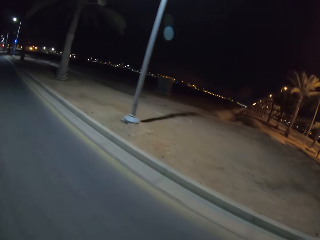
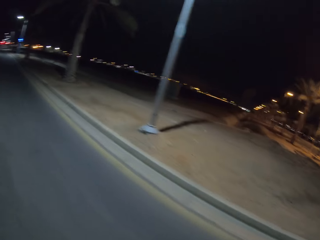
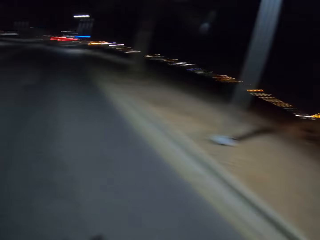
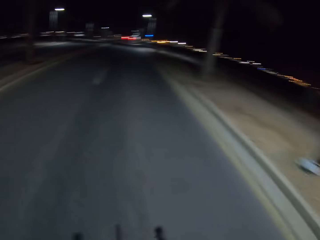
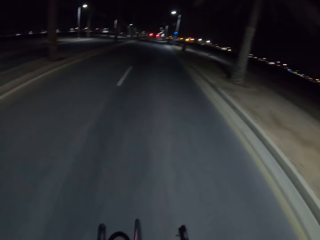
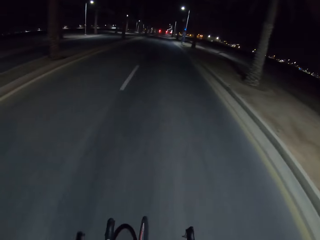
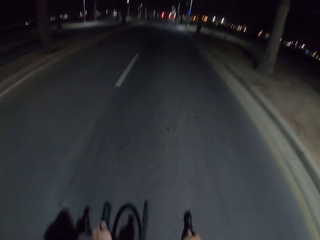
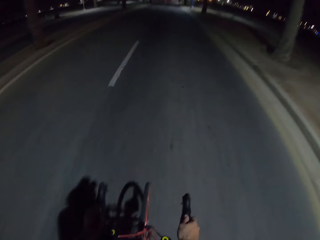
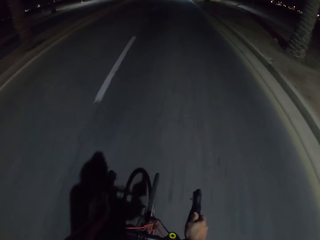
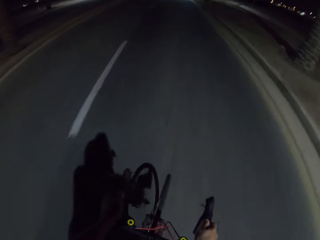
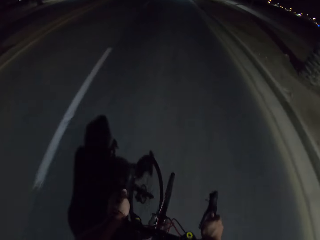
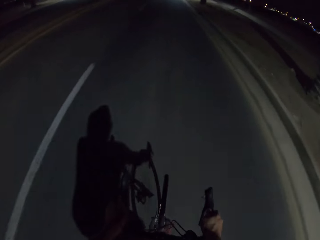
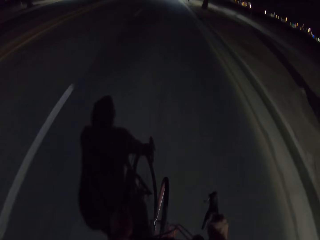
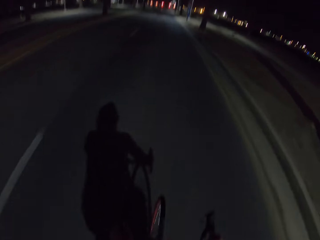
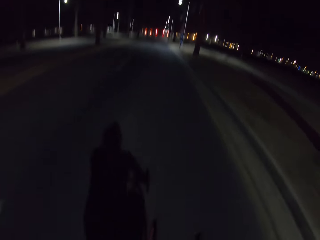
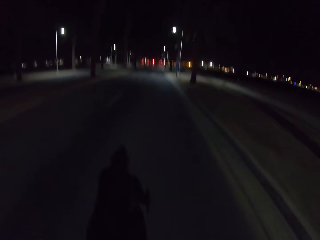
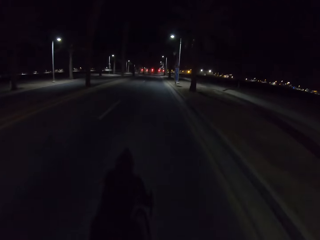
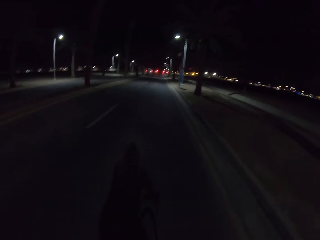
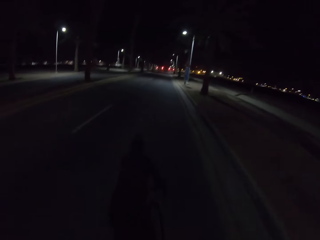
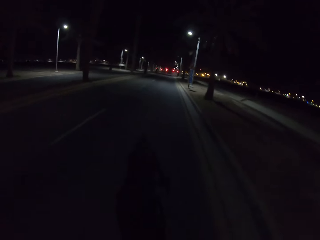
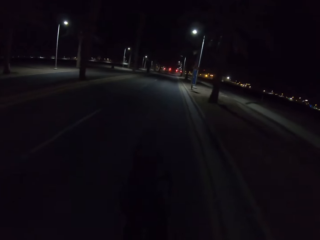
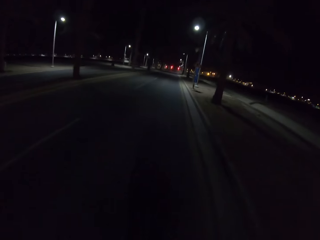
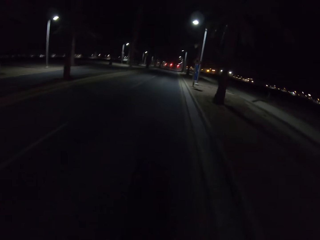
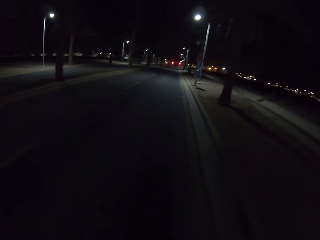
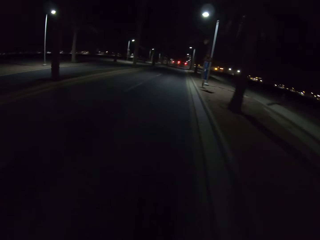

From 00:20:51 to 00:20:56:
The camera wearer cycles faster on the highway.

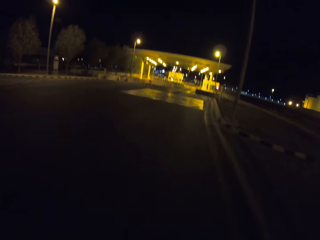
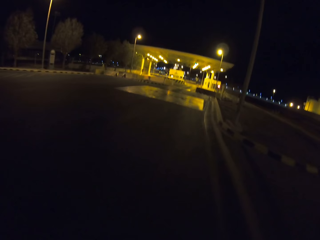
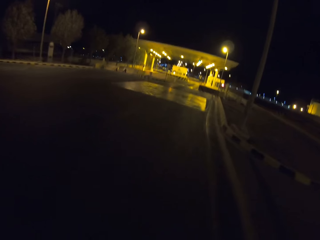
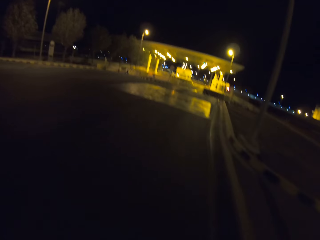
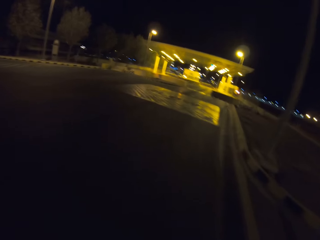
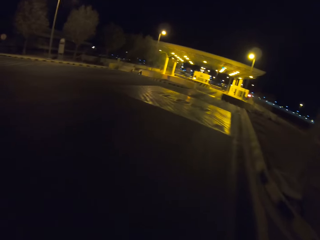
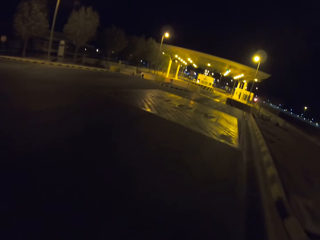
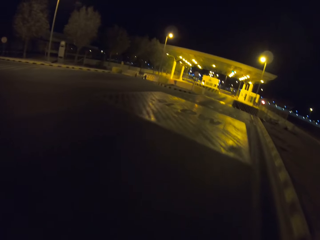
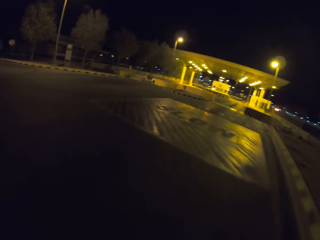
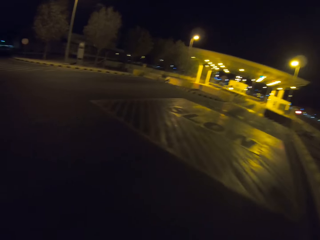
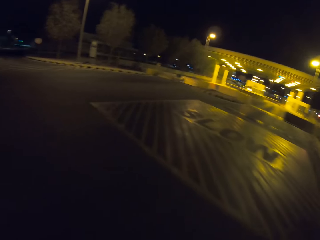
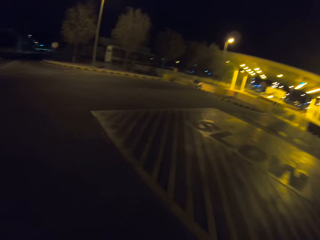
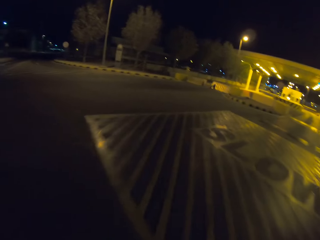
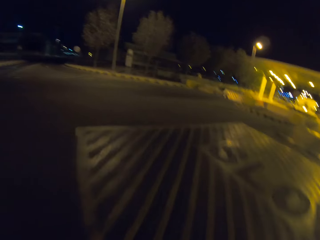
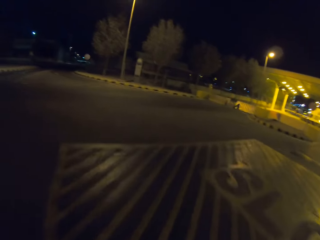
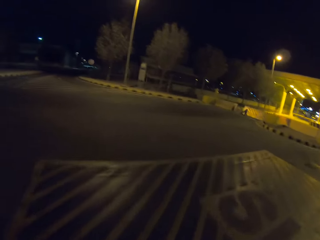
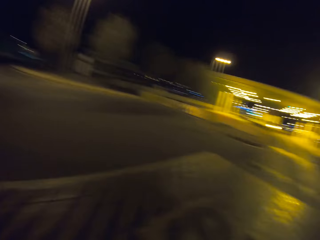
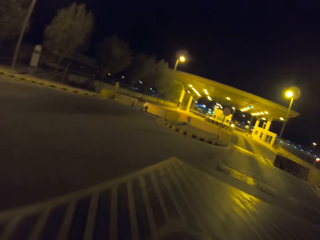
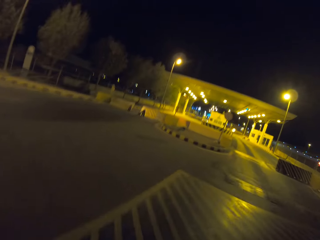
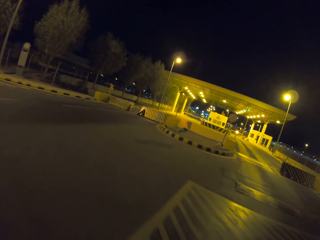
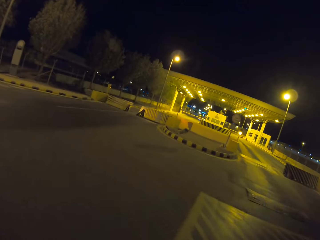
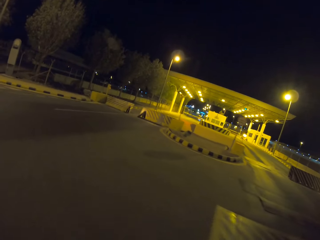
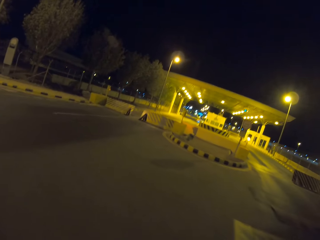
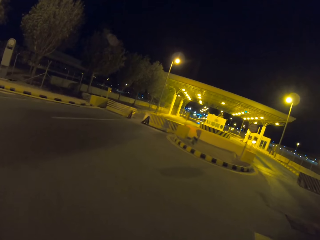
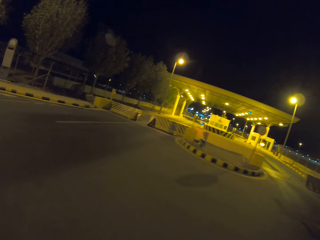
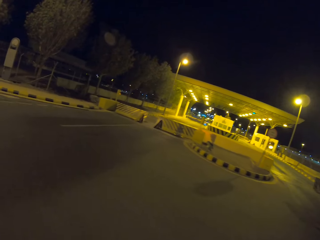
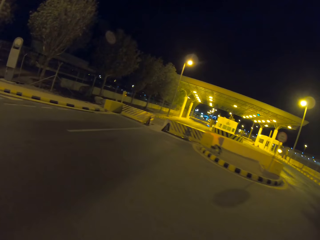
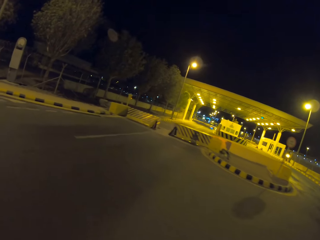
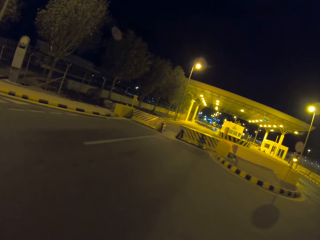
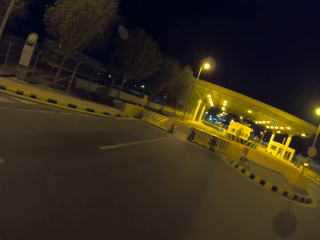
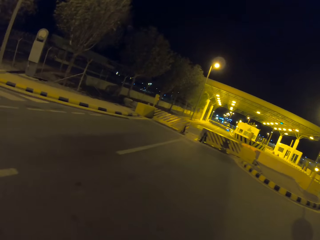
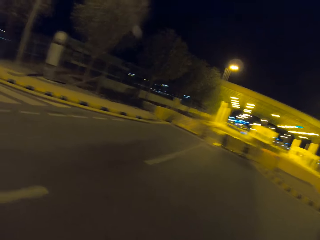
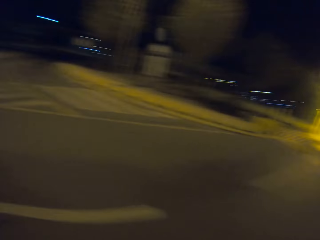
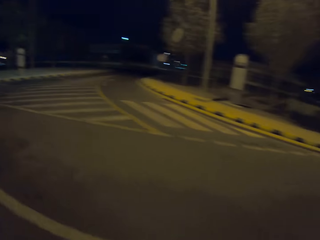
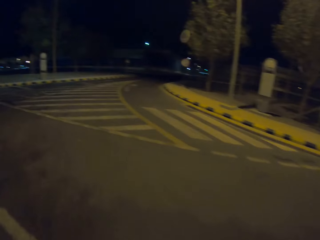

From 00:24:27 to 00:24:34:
The camera wearer slows down at a slow down traffic sign.

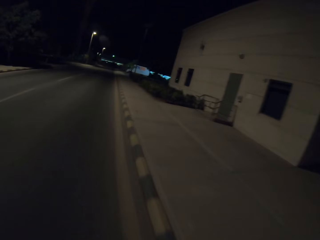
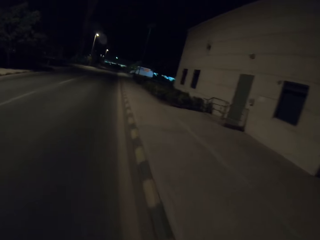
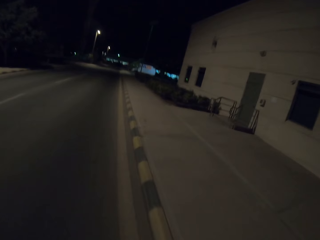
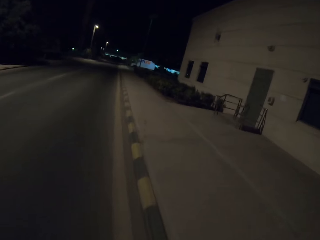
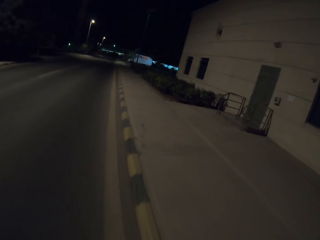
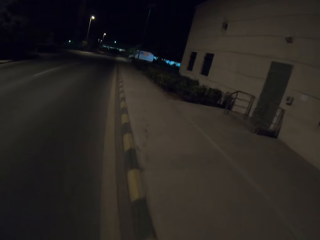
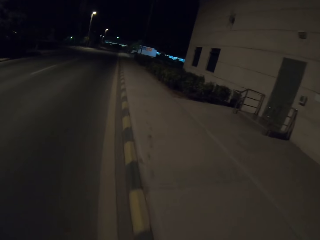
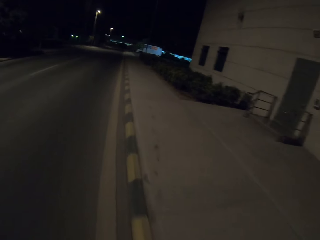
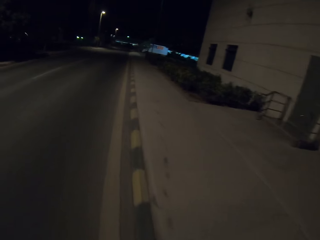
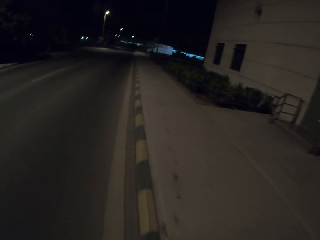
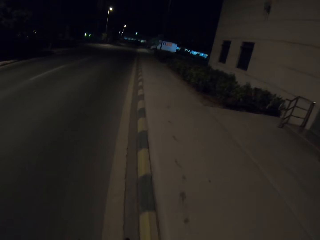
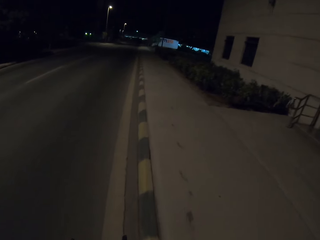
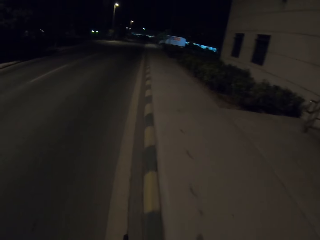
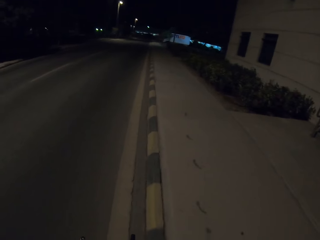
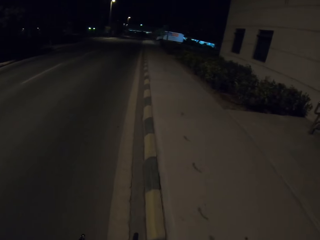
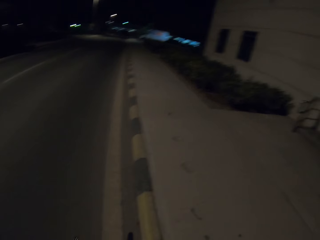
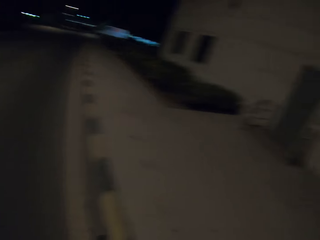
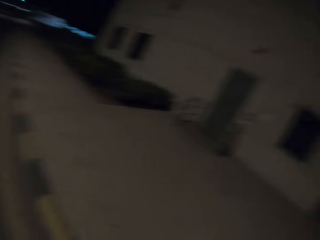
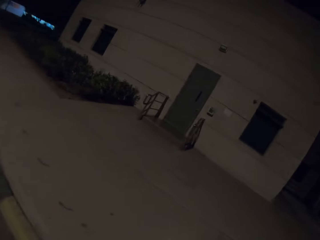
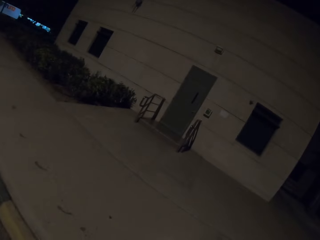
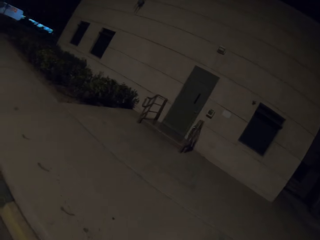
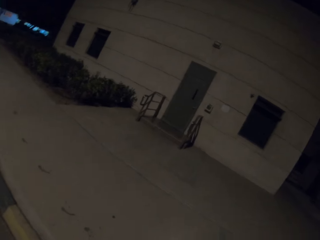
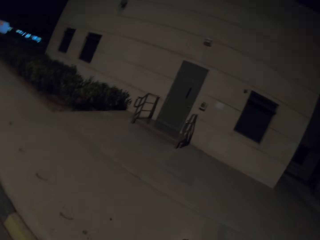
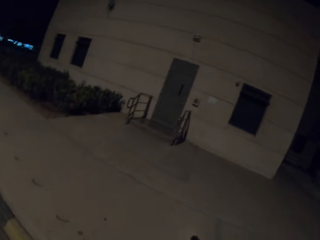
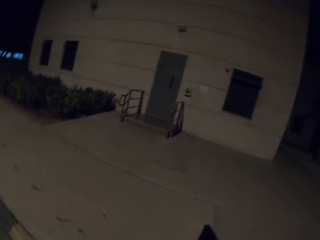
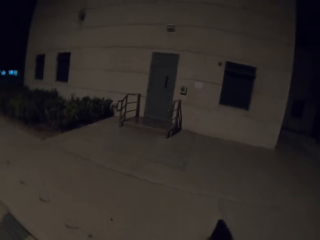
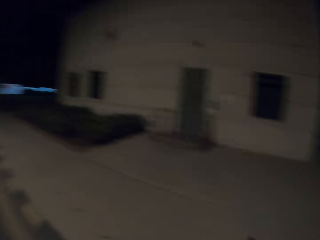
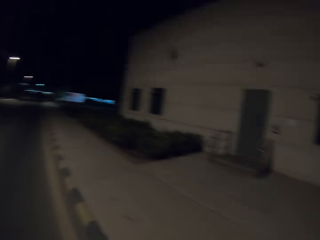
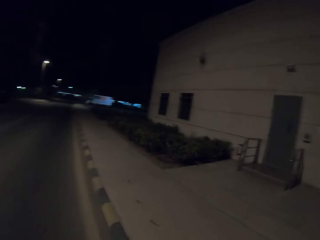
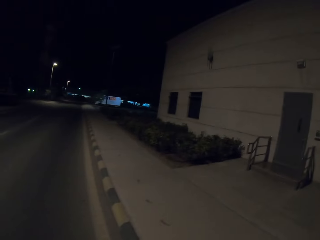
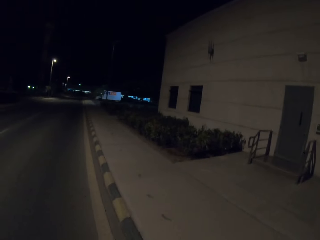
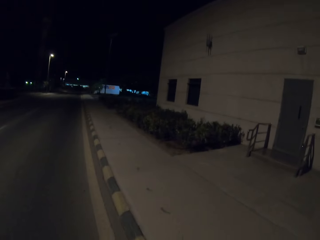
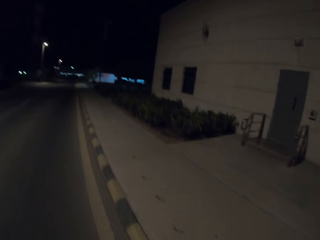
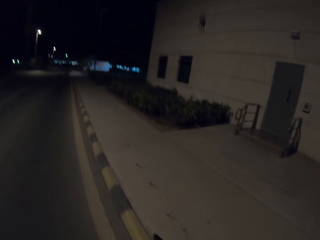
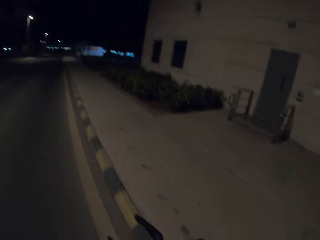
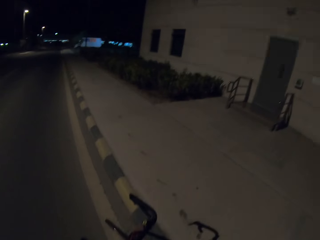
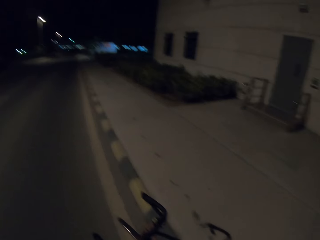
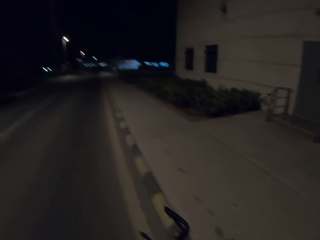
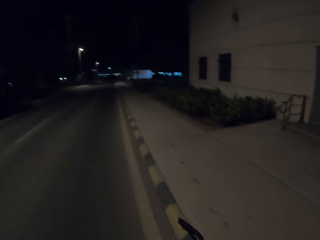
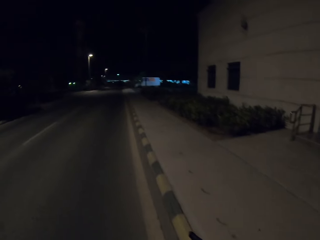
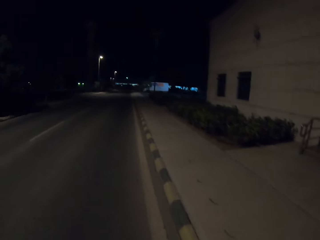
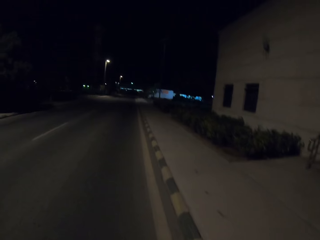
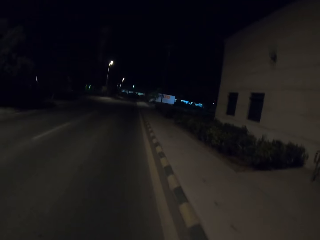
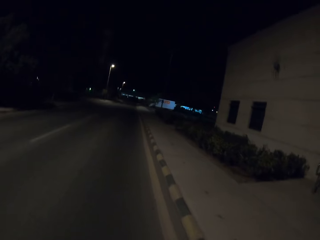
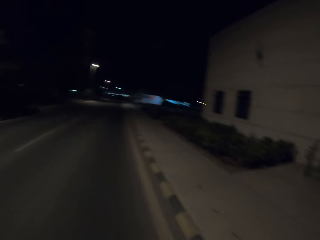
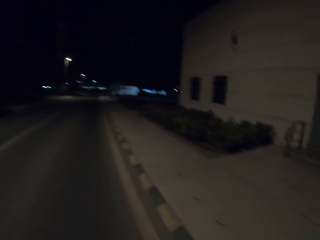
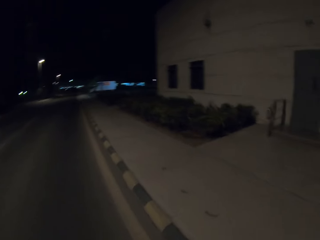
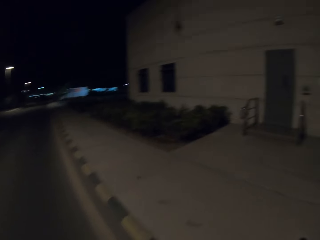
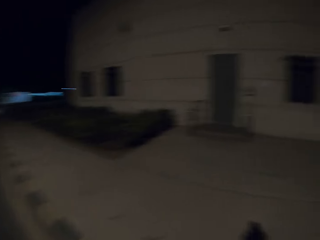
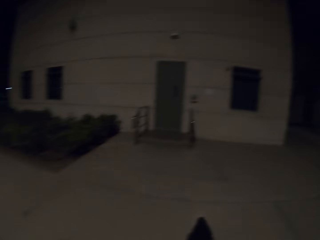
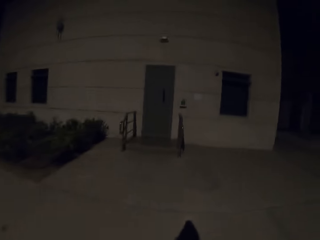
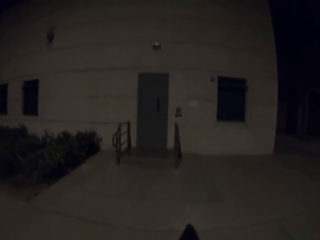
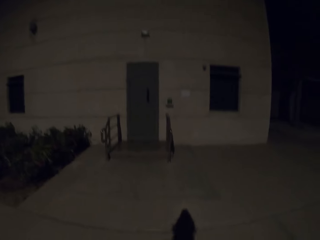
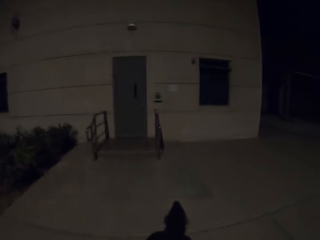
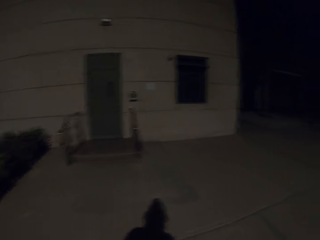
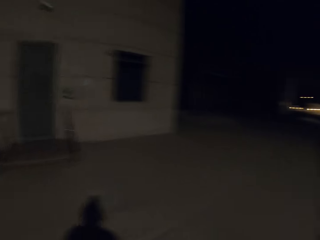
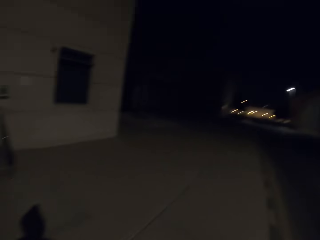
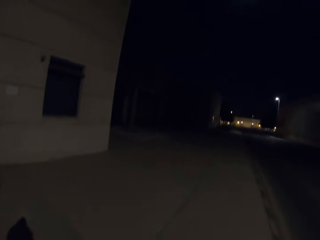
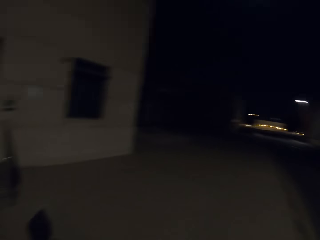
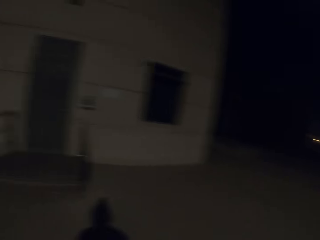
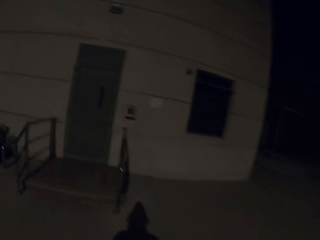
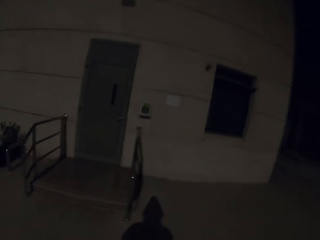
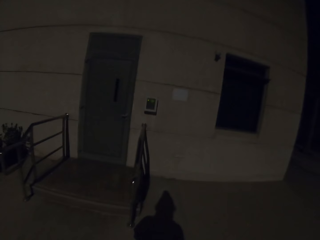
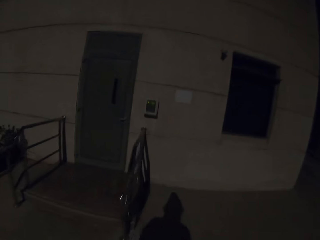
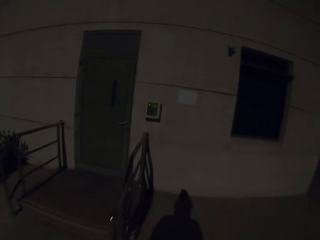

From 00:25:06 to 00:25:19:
The camera wearer stops in front of a building at the edge of the road. They get off the bicycle and walk to the building's biometrics box.
